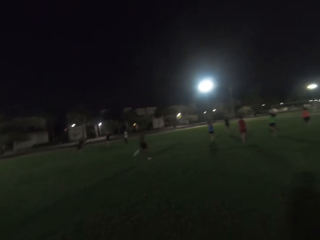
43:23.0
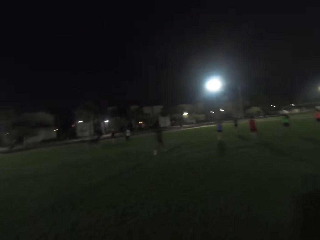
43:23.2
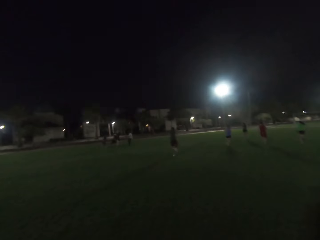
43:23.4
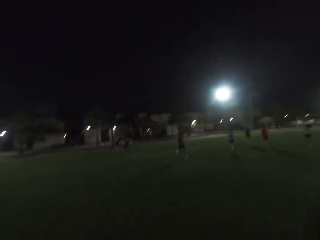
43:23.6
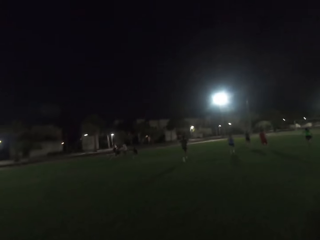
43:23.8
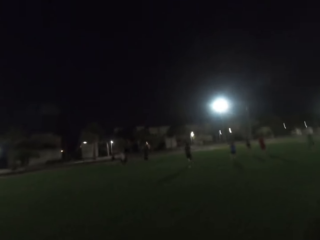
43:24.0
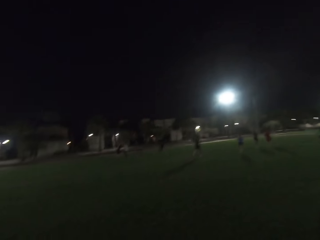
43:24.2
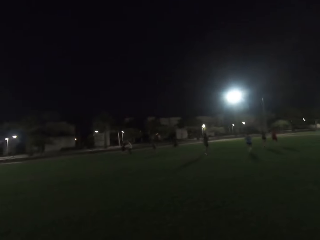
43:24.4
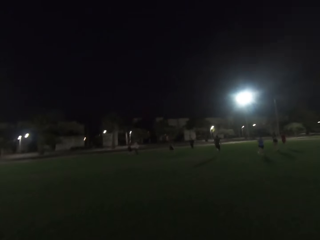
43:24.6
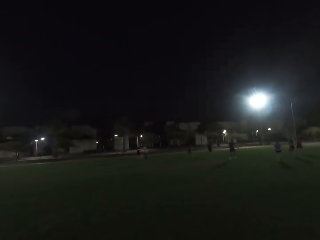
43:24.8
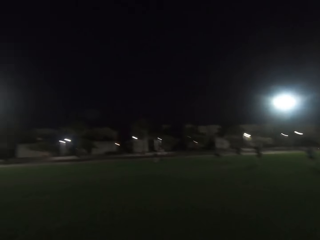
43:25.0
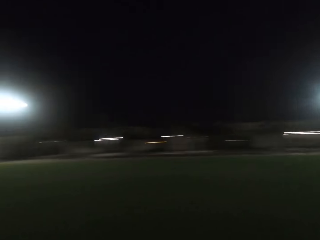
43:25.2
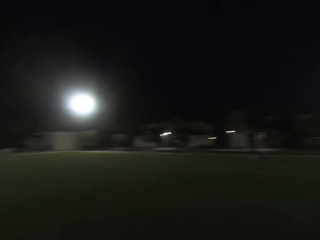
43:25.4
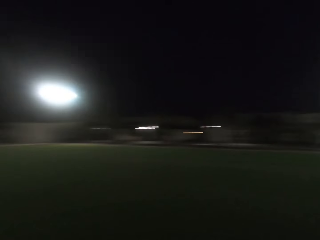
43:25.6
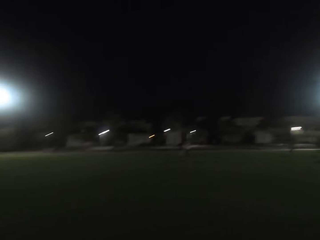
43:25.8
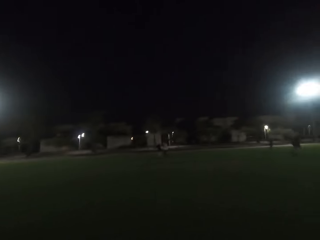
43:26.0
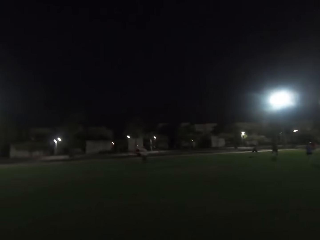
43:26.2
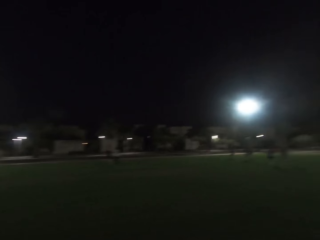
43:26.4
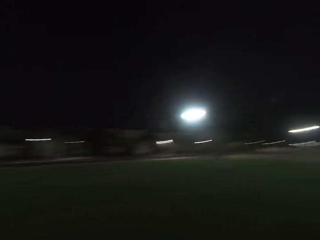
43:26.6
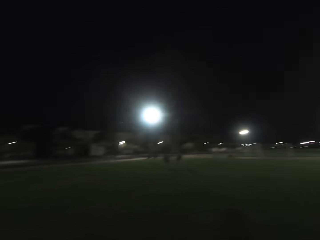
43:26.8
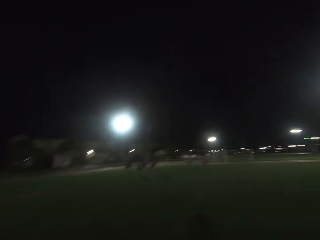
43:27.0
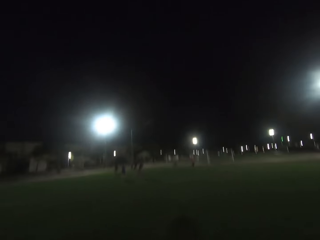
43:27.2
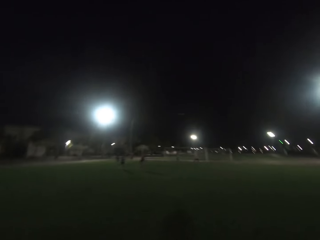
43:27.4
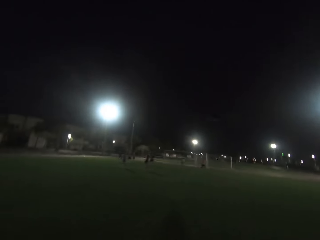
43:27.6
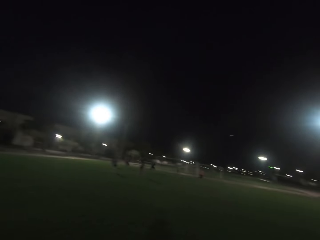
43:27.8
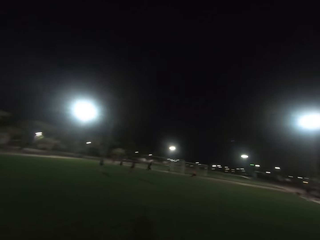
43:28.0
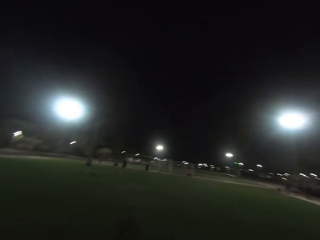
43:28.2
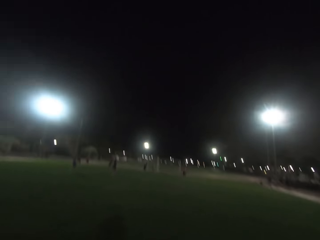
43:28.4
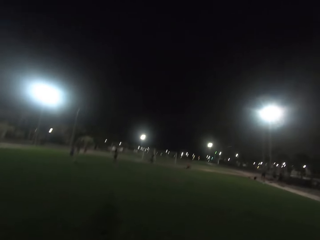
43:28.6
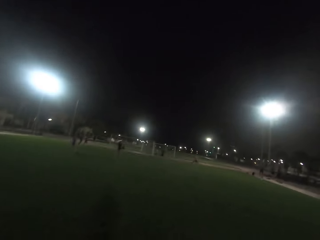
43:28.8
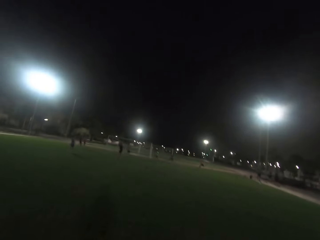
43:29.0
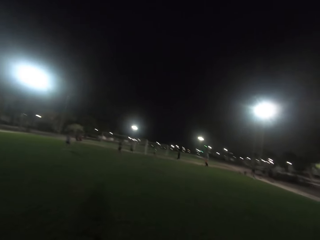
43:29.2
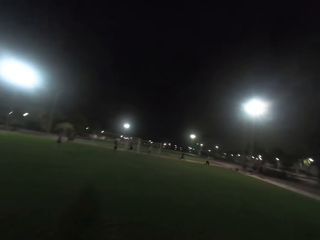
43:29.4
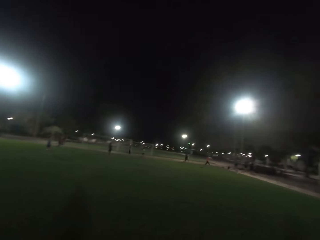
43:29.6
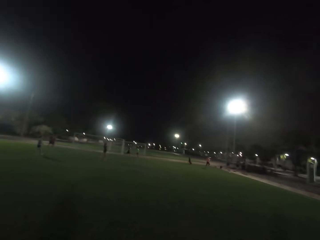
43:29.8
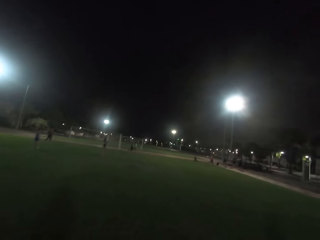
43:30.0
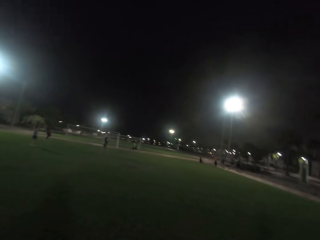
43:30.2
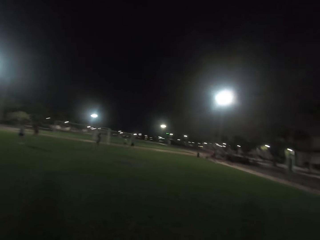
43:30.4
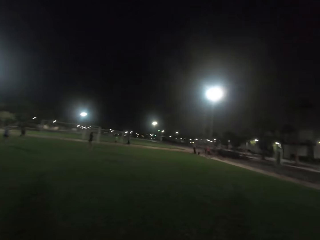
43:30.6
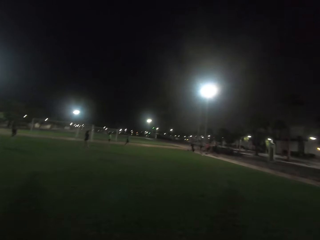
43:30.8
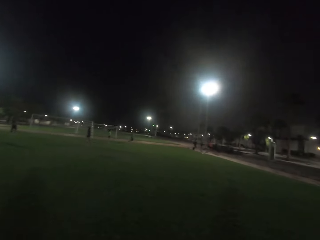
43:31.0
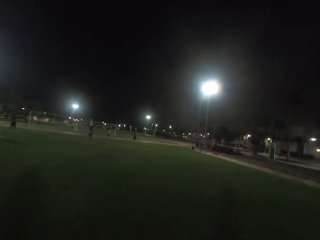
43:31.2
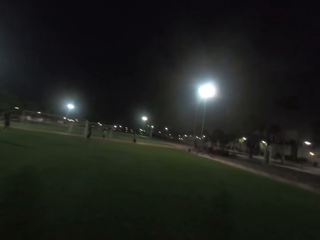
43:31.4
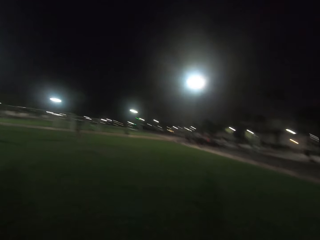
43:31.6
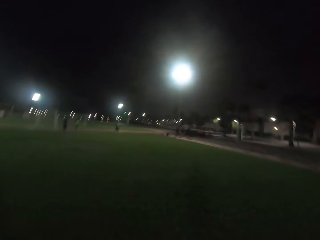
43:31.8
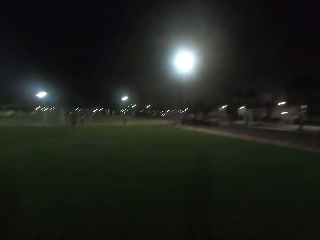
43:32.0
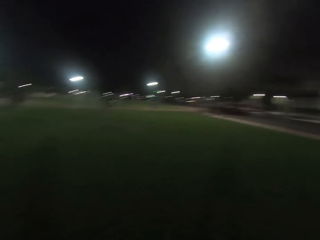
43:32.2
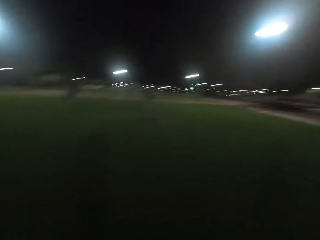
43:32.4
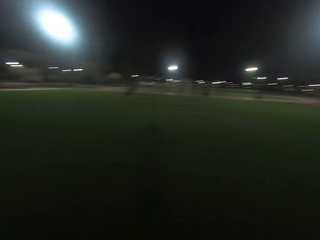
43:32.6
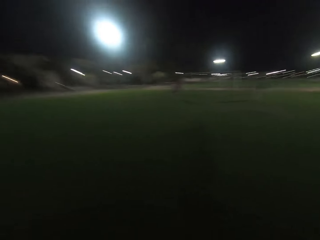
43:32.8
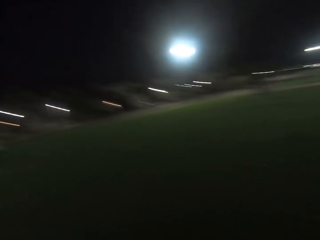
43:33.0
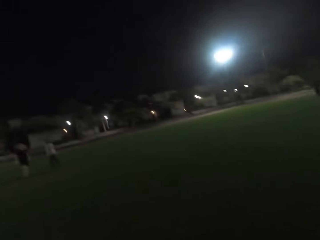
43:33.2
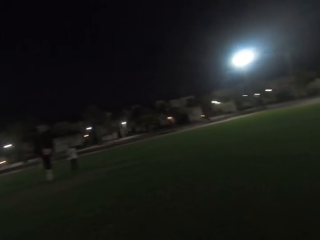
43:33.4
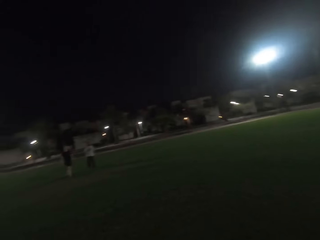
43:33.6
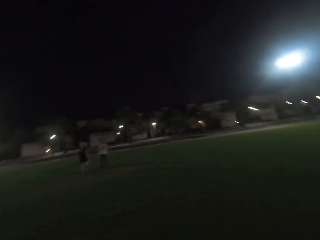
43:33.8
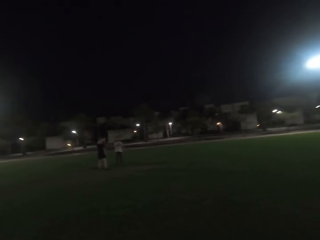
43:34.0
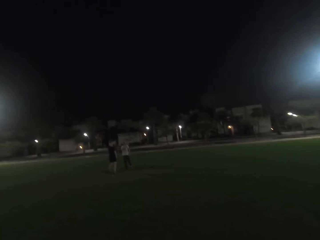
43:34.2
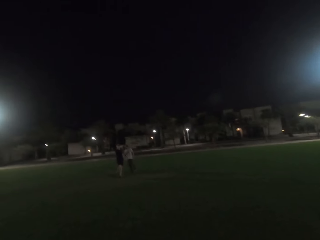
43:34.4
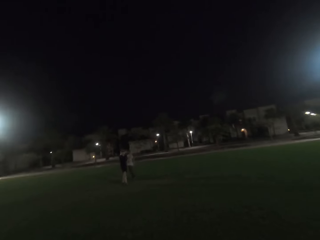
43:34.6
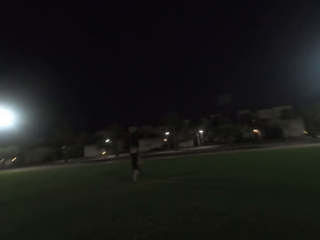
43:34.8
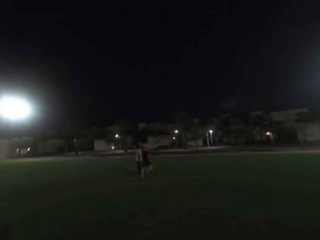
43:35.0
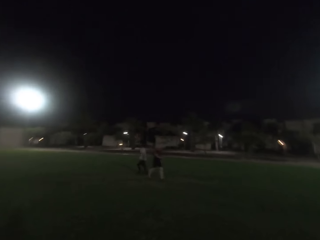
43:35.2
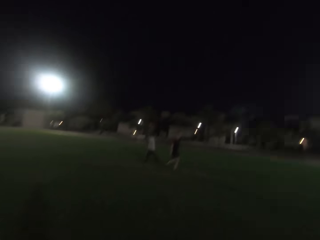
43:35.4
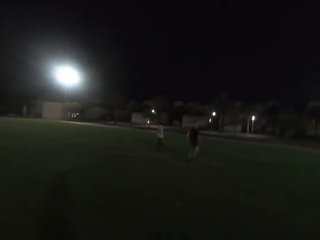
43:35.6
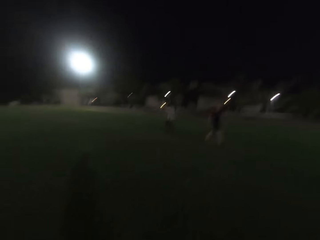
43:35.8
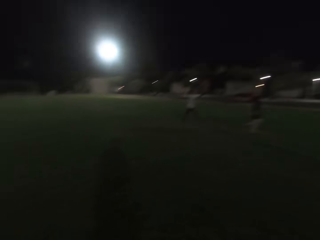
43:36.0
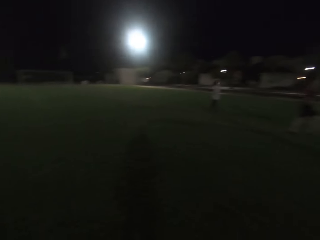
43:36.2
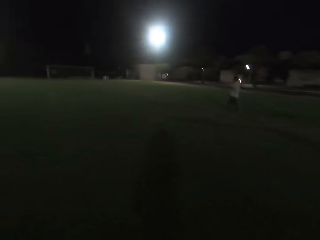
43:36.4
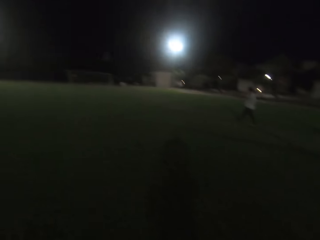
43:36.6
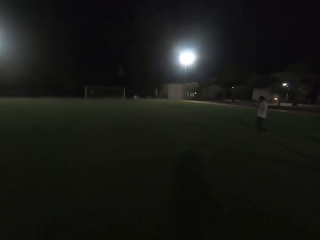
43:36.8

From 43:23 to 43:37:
A man runs. Another man runs. A third man runs. The camera wearer looks around. The third man runs. The second man runs. The first man runs. Another man runs. The first man runs. The camera wearer looks around. A man walks. Another man walks.

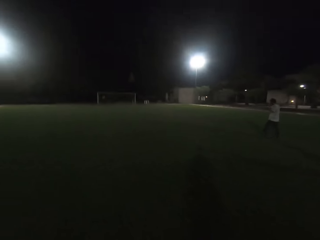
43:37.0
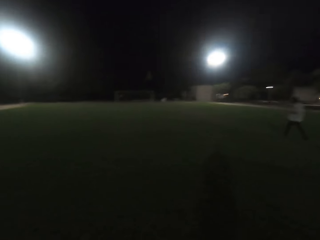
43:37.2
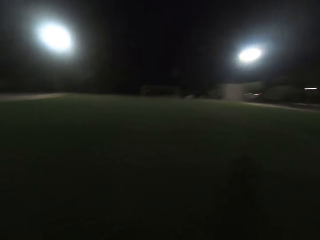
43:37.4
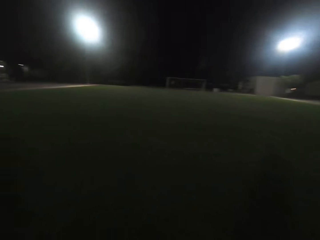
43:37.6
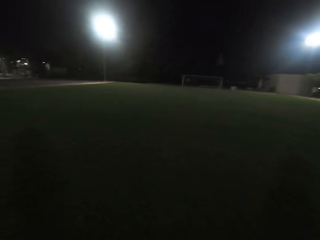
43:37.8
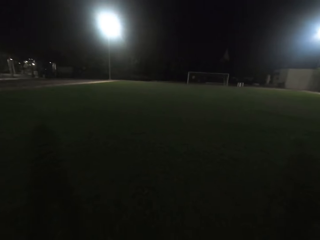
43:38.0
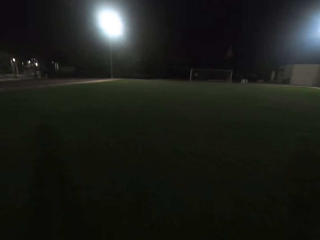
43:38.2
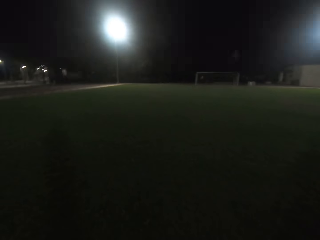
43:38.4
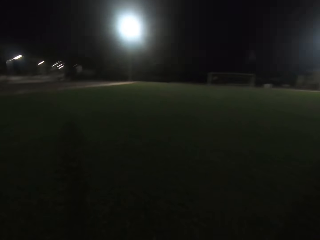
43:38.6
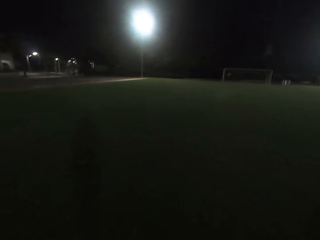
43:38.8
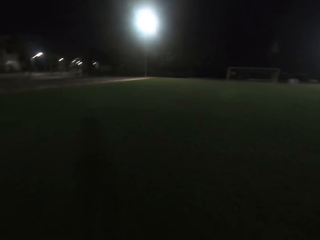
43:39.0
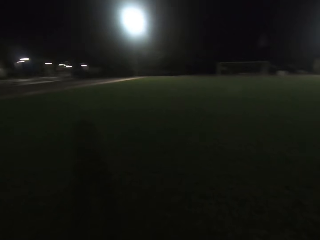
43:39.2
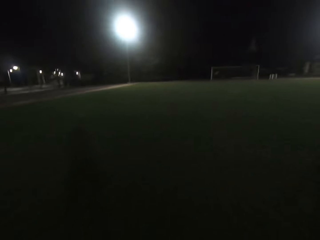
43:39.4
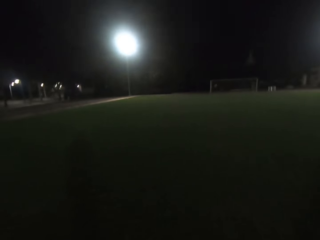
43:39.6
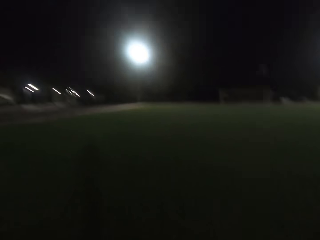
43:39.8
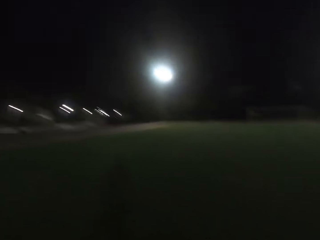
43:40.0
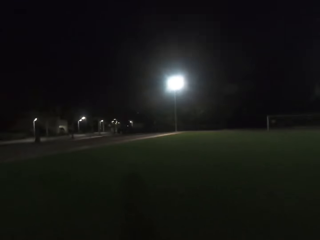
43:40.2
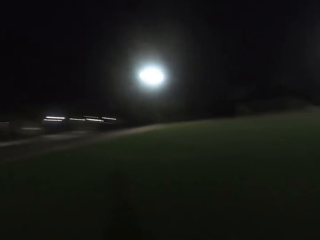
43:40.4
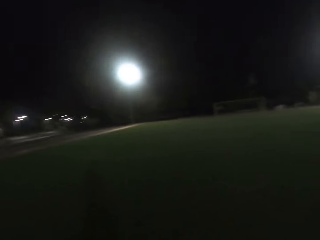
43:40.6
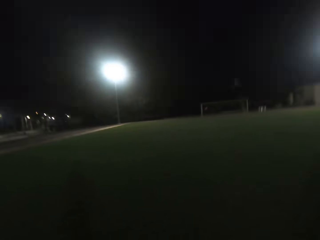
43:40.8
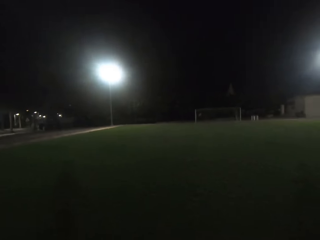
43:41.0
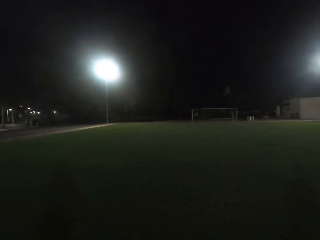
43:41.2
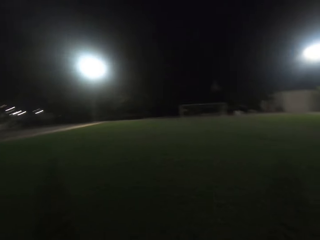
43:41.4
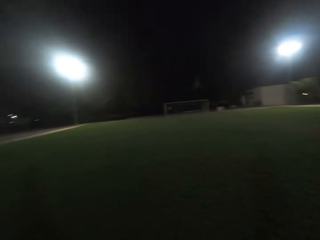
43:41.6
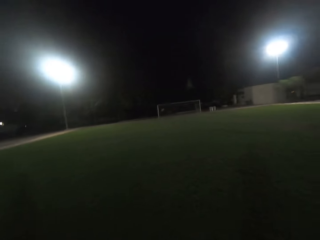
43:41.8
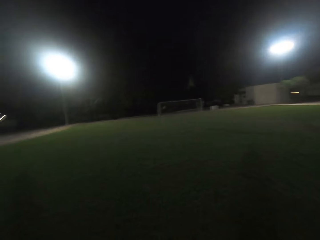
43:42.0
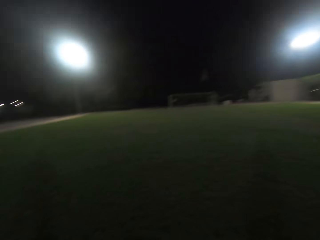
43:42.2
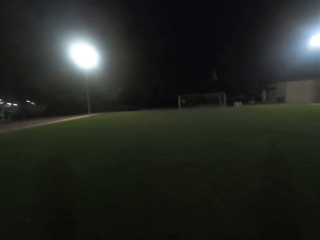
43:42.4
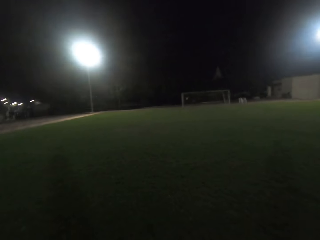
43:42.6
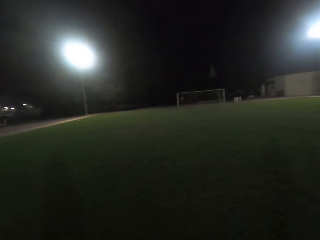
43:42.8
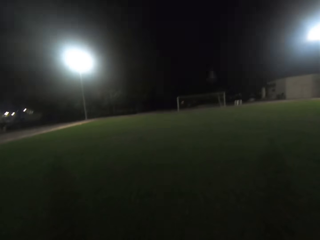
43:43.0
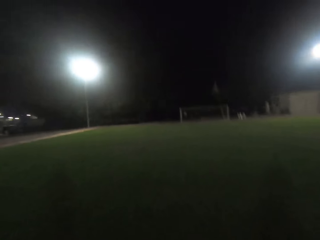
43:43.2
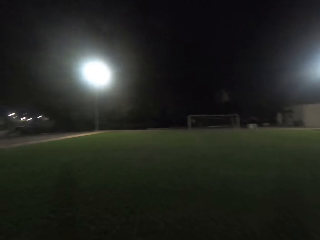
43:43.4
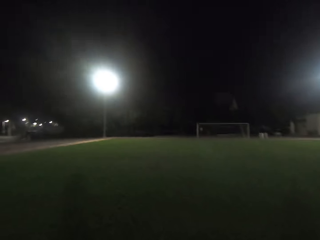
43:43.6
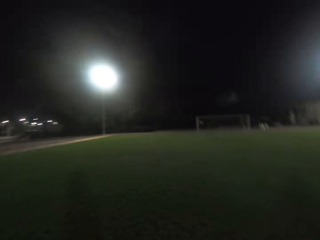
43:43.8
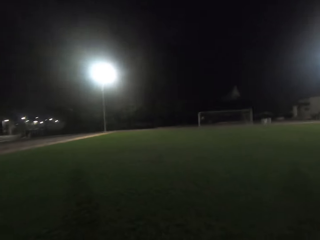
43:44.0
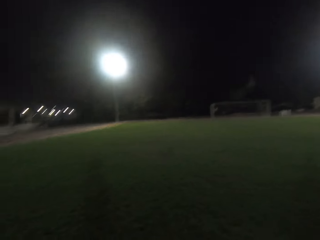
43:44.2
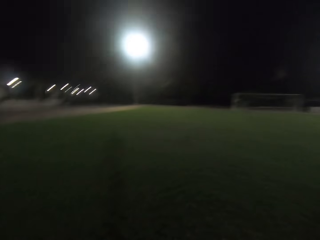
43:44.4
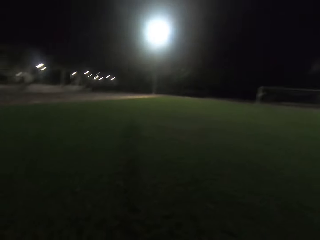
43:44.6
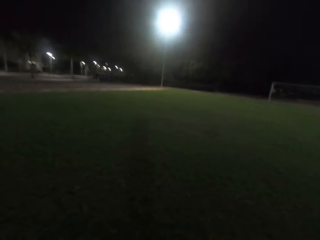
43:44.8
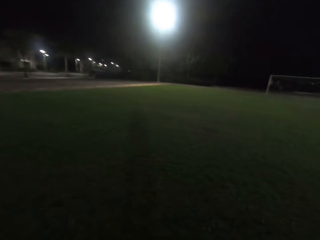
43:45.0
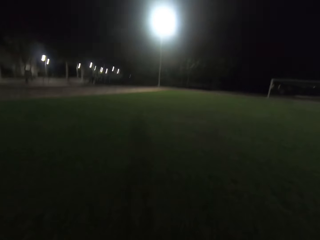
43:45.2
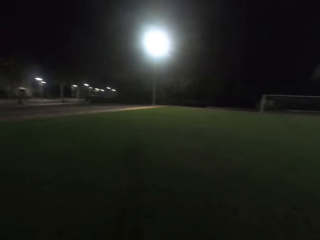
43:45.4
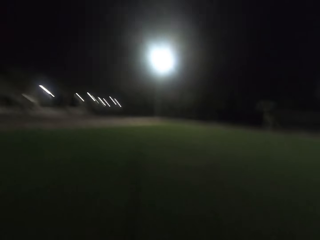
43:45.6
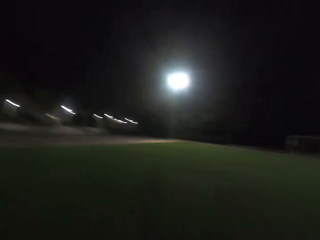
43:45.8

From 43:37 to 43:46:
The camera wearer walks towards the goalpost.
